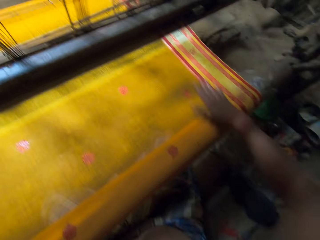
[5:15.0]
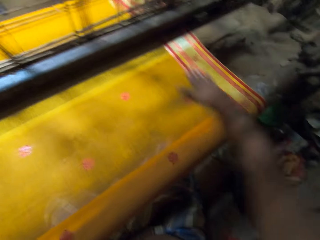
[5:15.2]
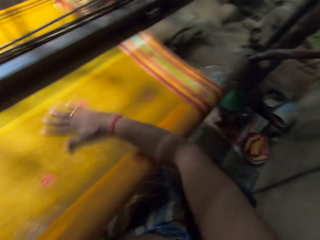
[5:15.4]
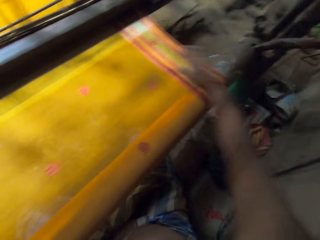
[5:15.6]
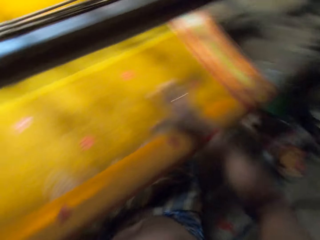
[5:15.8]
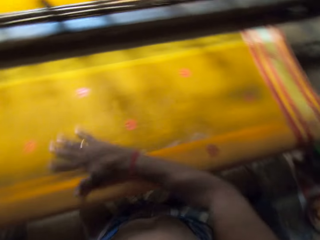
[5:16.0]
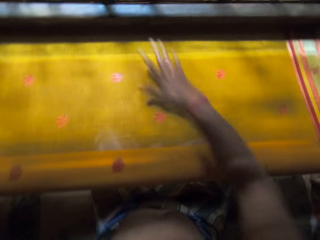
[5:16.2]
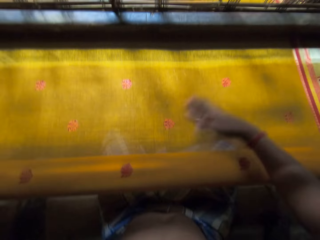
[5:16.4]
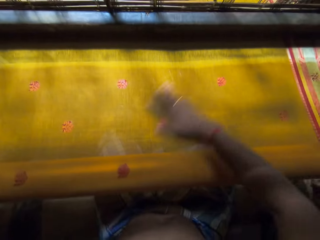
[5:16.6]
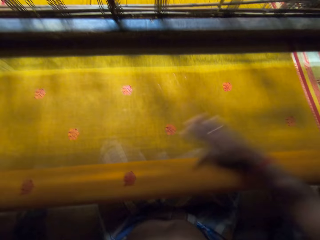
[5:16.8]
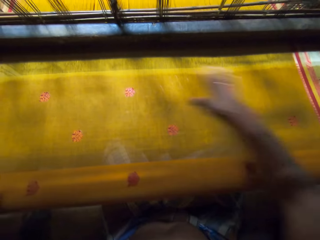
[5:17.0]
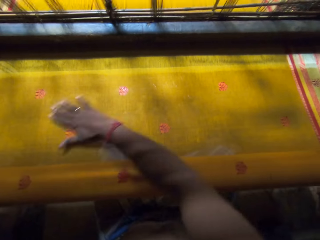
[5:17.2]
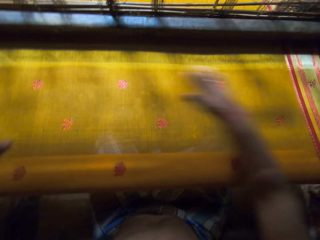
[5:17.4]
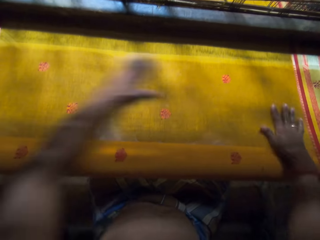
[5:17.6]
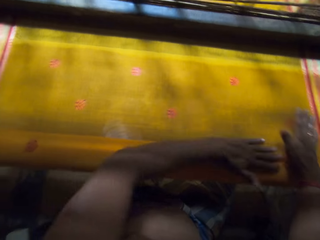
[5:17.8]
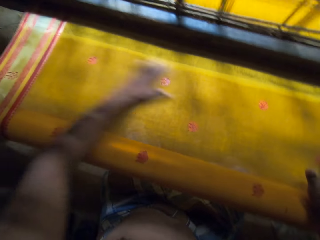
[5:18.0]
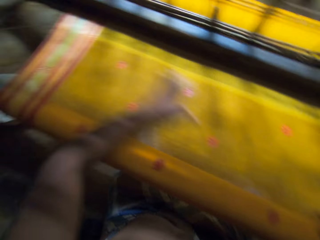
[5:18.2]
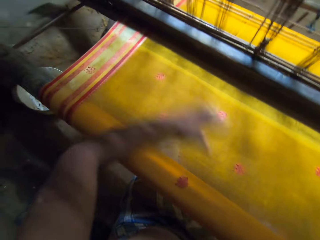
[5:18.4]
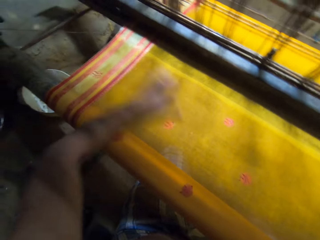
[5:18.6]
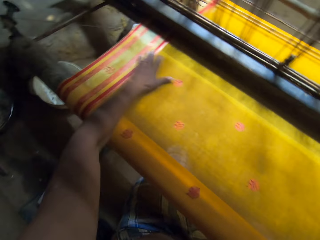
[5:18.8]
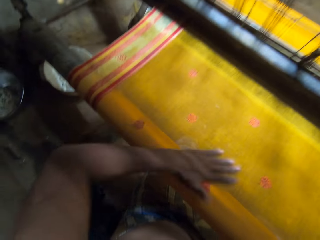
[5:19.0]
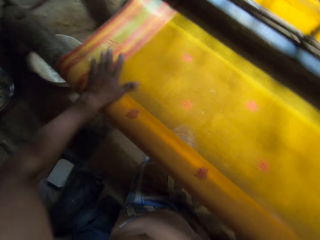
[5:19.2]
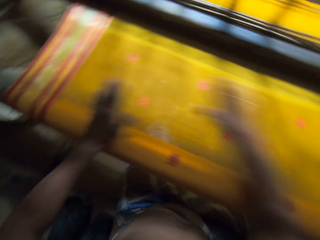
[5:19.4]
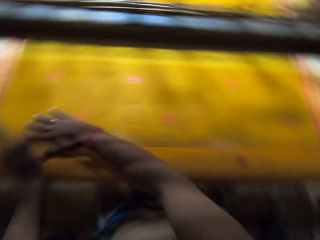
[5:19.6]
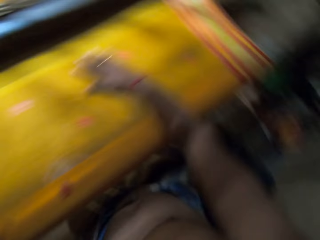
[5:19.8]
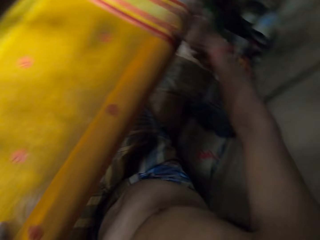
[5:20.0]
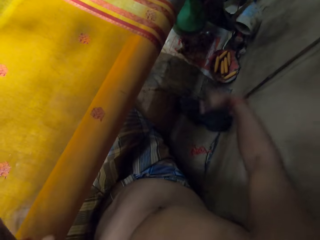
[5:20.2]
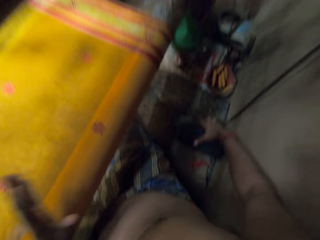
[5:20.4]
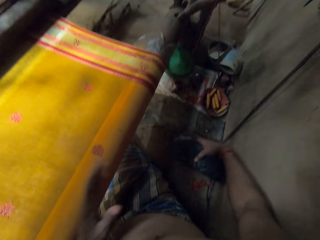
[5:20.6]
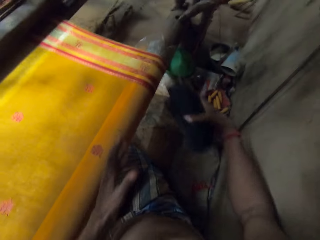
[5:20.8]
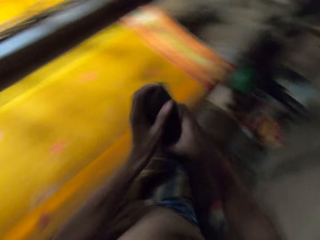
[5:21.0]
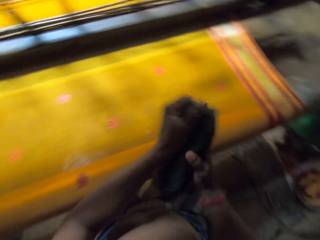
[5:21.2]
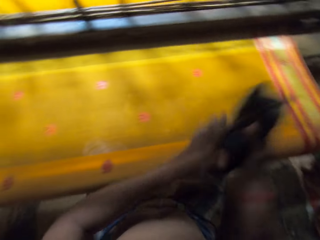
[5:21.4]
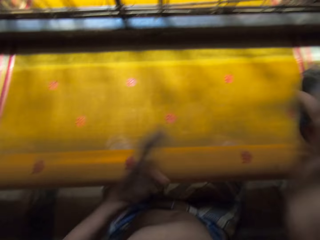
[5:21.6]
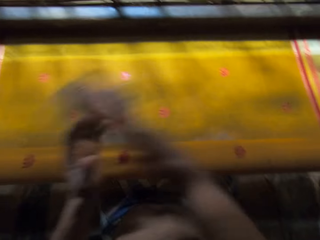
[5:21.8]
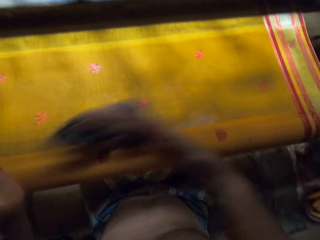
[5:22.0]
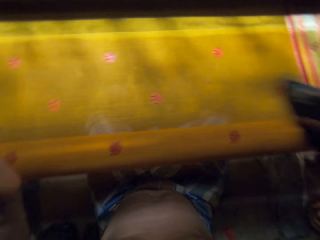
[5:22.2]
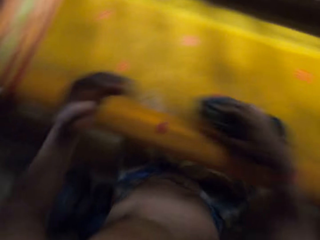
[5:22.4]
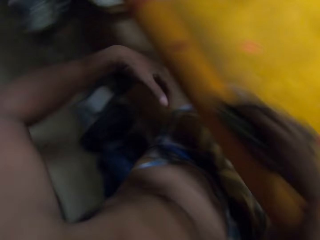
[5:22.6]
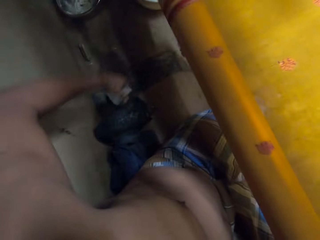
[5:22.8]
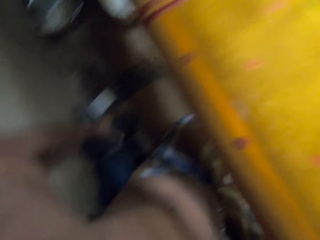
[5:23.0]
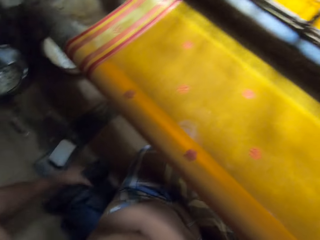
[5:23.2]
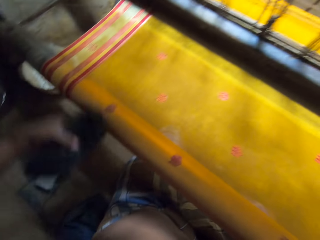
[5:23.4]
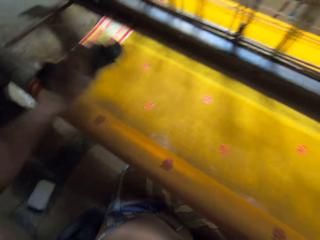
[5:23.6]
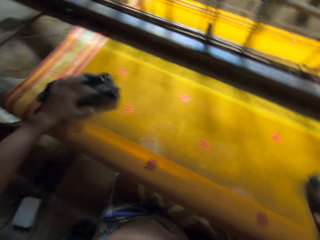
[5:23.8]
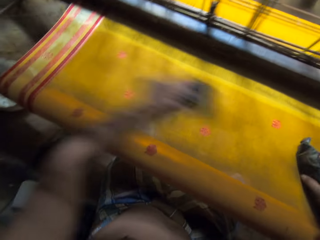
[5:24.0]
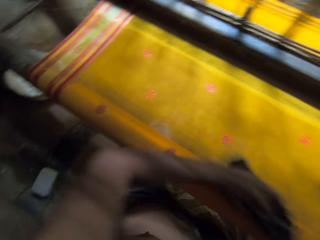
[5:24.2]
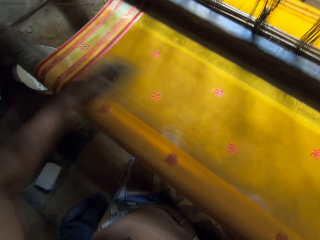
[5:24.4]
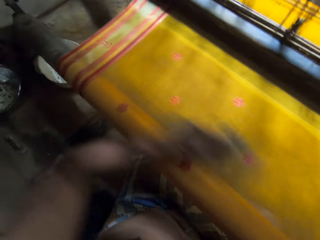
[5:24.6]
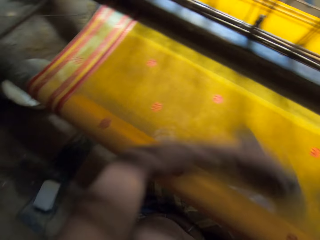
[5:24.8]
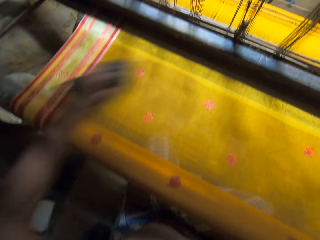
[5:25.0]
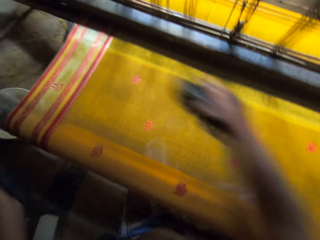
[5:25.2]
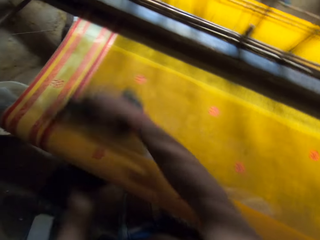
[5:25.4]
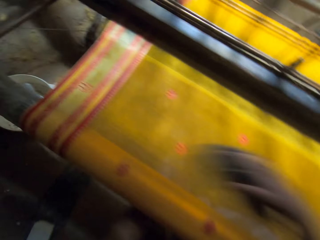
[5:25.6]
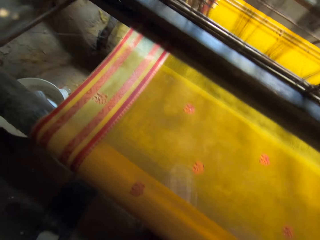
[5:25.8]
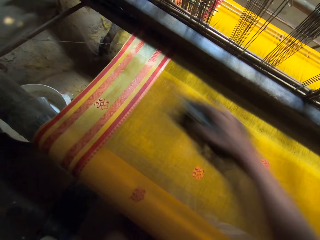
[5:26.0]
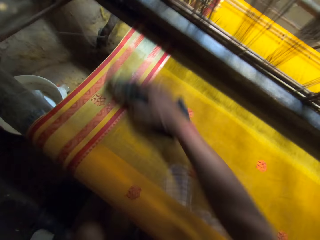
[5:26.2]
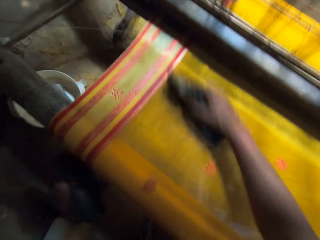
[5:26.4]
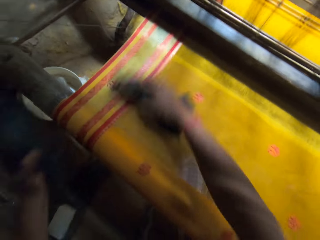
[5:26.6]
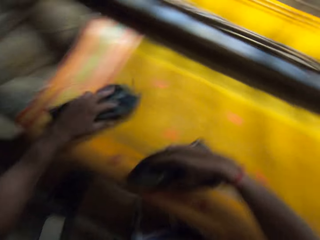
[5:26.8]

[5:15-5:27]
The camera wearer rubs the linen or fabric on the looming machine with his right hand. He rubs the fabric on the looming machine with his left hand. He rubs the fabric on the looming machine with his right hand. He picks up a piece of cloth or brush from the ground with his right hand. He cleans his left hand with the piece of cloth in his right hand. He holds the brush with both hands. He cleans the fabric with the piece of cloth in his right hand. He picks up the piece of cloth from the ground with his right hand. He cleans the fabric with the piece of cloth in his left hand. He cleans the fabric with the piece of cloth in his right hand.

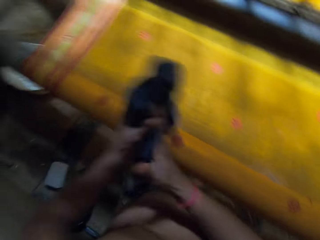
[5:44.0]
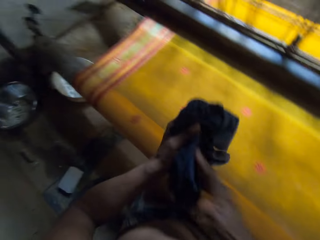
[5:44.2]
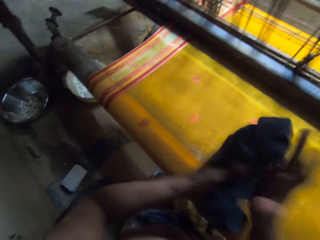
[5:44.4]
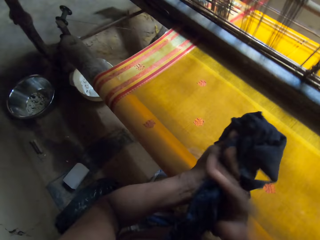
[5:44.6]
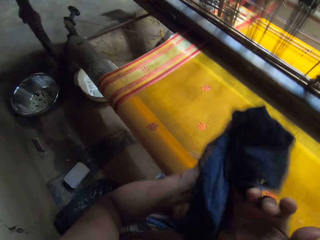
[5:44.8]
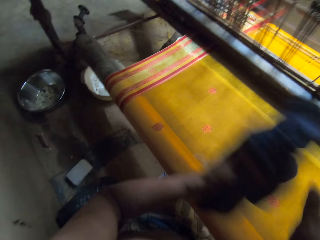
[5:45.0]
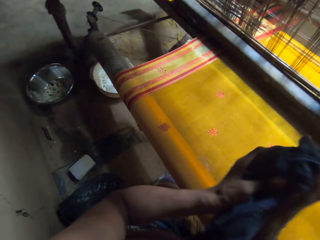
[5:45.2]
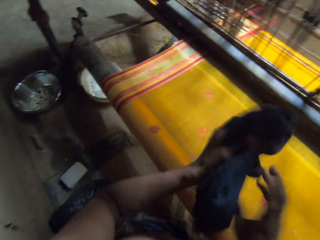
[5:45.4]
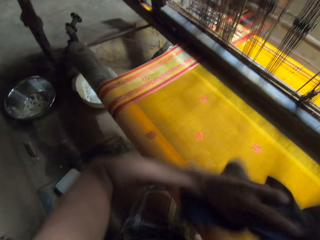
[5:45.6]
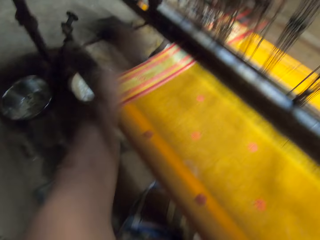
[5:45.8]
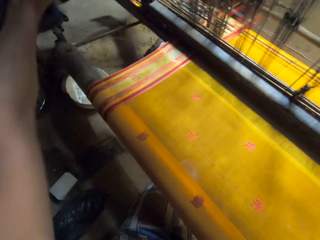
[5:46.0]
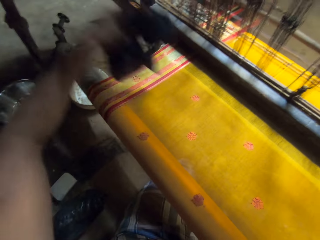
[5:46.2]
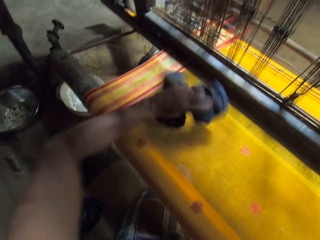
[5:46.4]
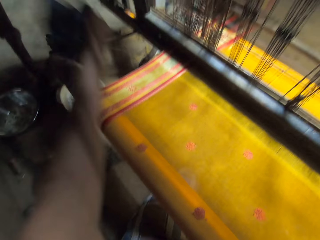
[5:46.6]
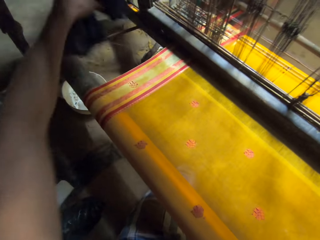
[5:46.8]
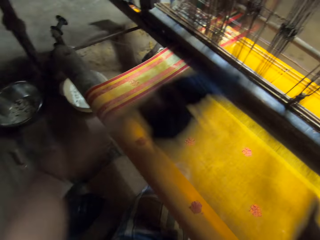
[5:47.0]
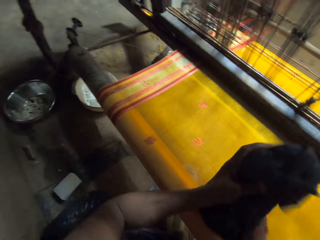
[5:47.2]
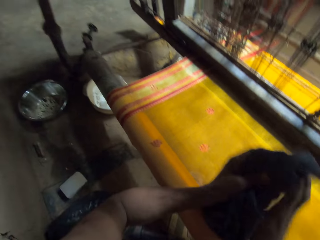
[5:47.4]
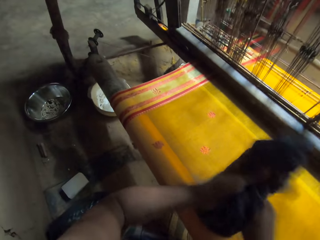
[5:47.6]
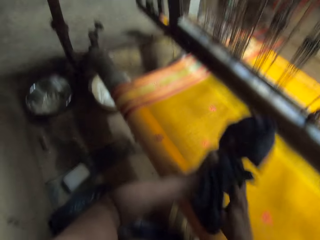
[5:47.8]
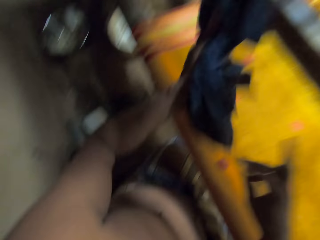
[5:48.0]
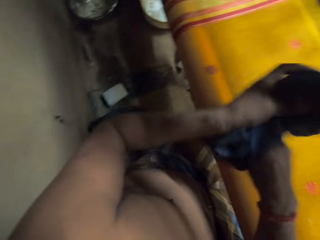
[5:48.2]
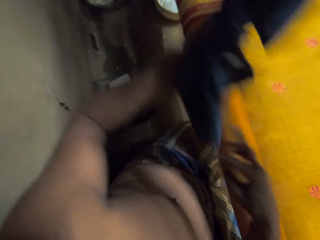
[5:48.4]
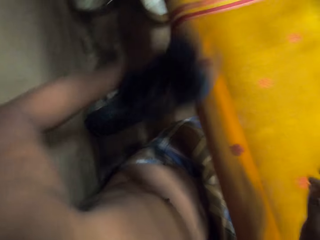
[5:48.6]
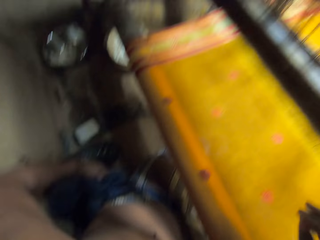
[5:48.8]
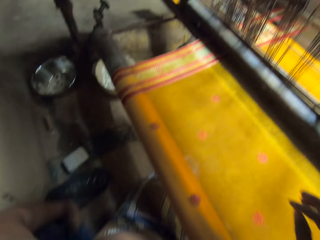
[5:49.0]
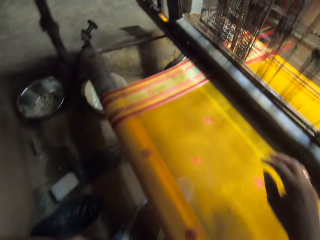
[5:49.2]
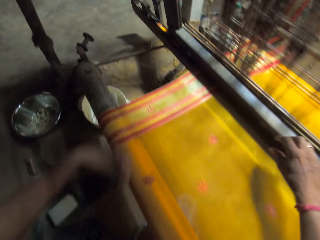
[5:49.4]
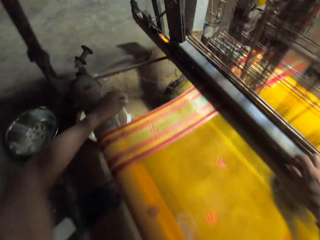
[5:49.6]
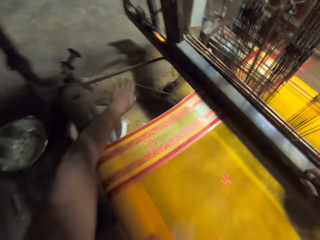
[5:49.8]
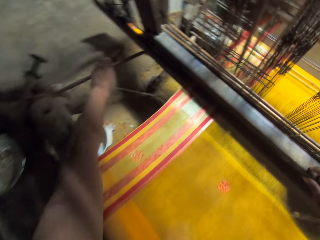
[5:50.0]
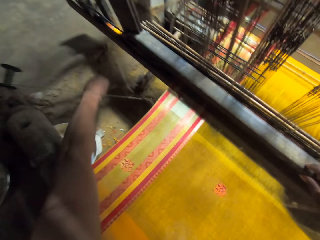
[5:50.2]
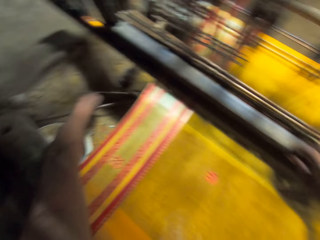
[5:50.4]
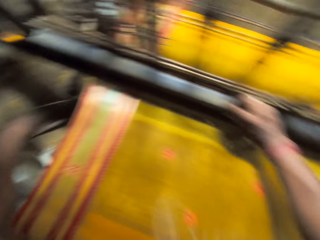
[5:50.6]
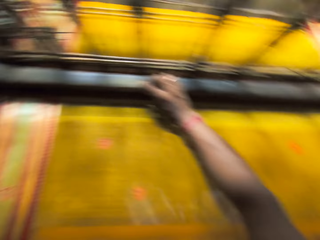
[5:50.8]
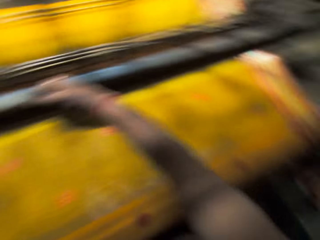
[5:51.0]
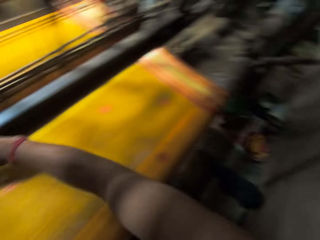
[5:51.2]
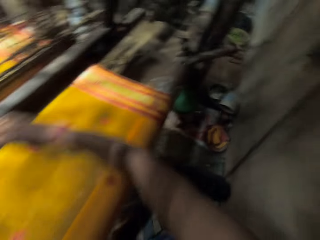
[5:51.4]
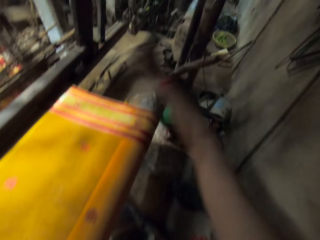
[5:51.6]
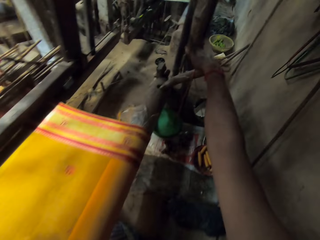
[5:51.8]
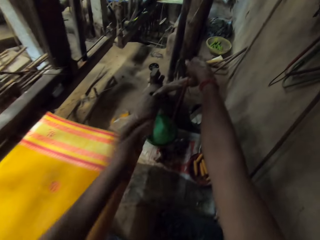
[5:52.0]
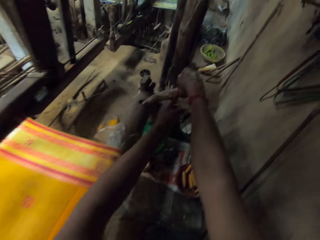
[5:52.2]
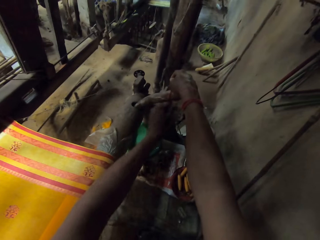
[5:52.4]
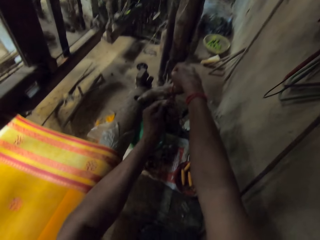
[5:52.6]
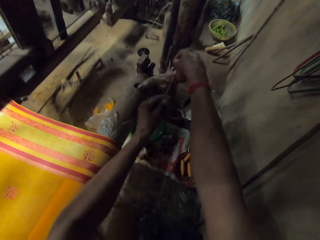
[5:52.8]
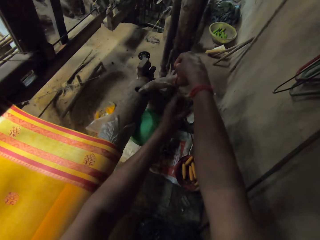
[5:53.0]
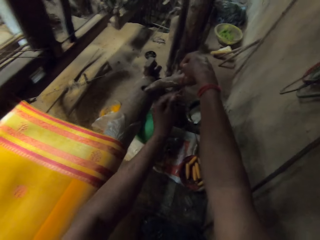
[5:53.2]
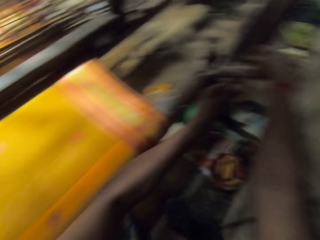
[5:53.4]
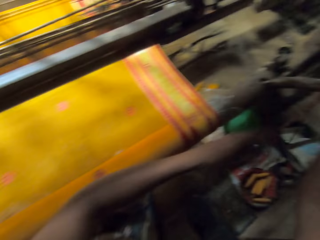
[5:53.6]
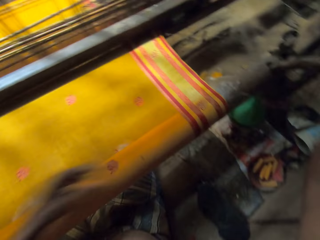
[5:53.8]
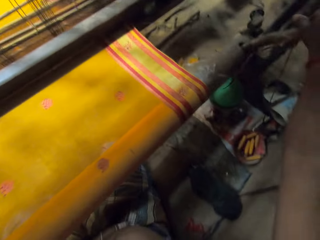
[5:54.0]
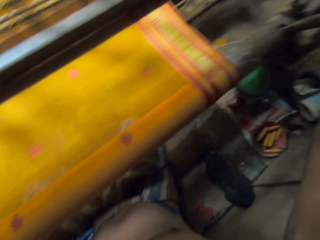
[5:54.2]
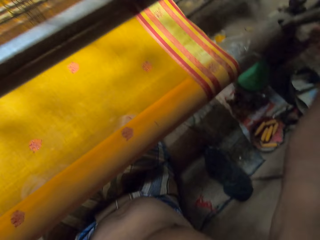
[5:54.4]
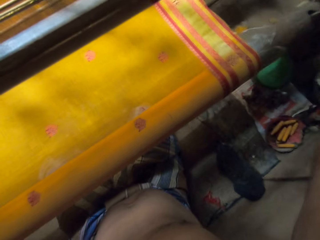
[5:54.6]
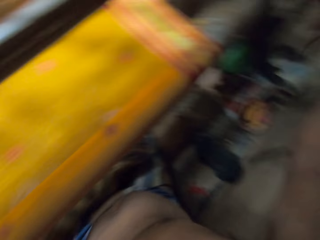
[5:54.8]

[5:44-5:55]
The camera wearer cleans his hands with the piece of cloth. He dusts the fabric with the piece of cloth in his left hand. He cleans his hands with the piece of cloth in his left hand. He drops the piece of cloth in his left hand on the ground. He adjusts a stick on the ground with his left hand. He touches the wall with his right hand. He pulls a rope by the side of the looming machine with his right hand. He holds the metal with his right hand. He untightens the metal with his left hand.
